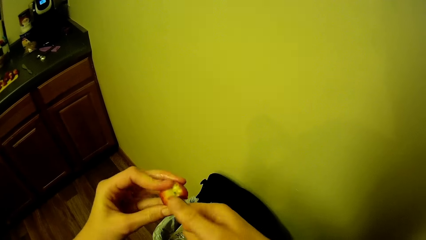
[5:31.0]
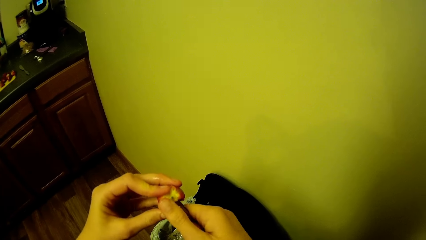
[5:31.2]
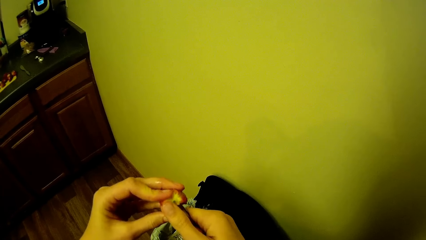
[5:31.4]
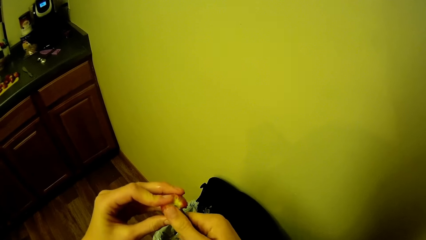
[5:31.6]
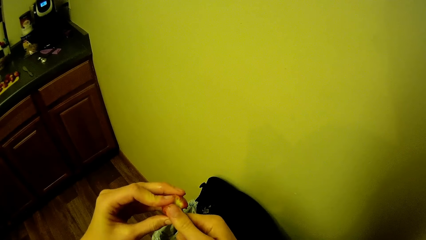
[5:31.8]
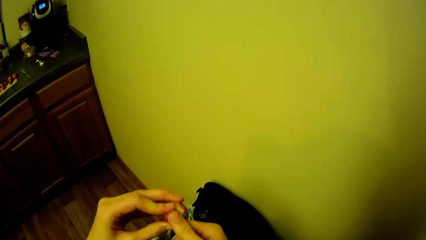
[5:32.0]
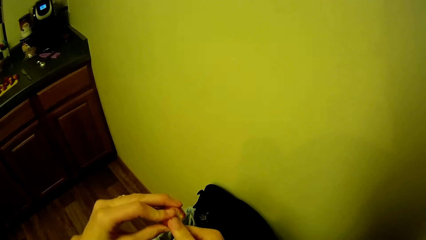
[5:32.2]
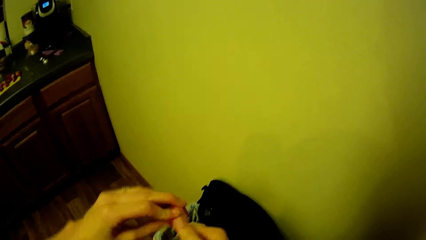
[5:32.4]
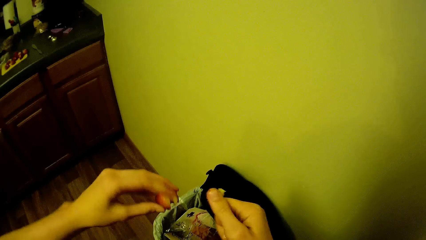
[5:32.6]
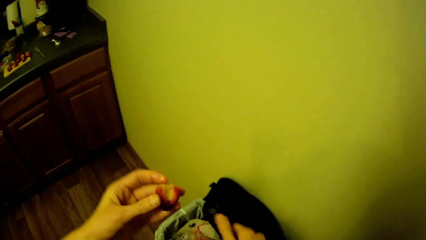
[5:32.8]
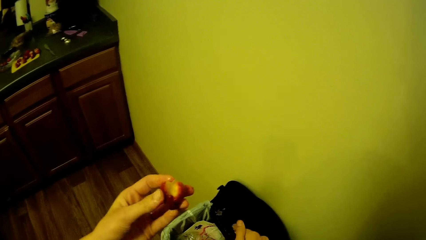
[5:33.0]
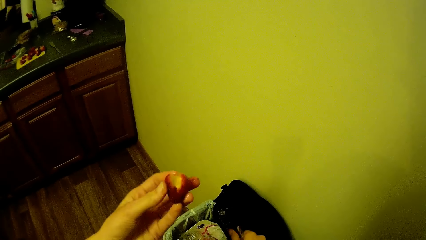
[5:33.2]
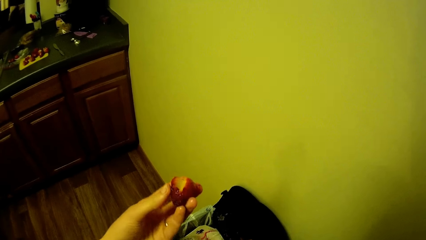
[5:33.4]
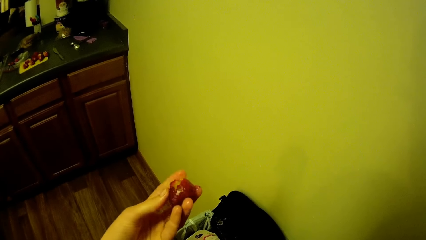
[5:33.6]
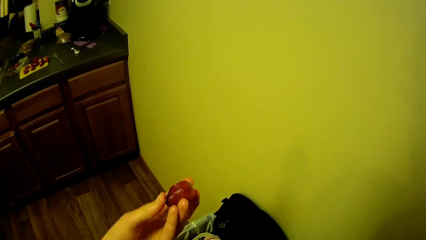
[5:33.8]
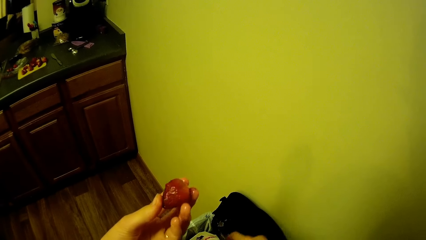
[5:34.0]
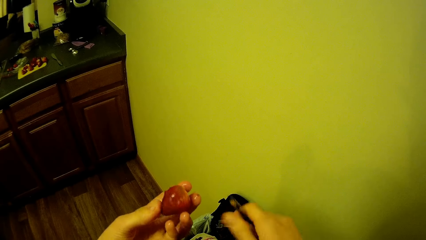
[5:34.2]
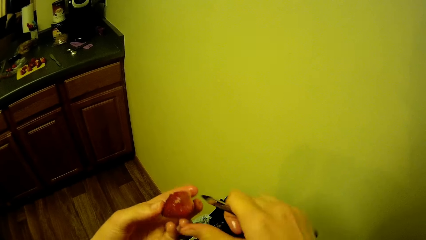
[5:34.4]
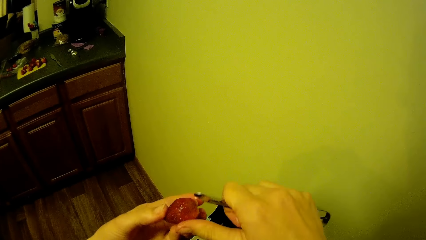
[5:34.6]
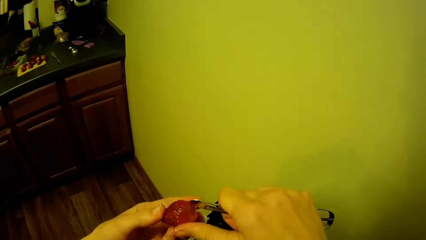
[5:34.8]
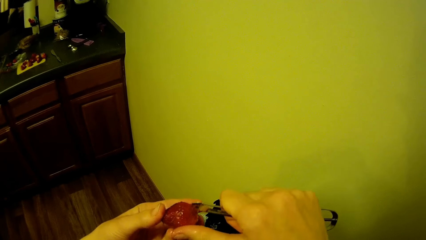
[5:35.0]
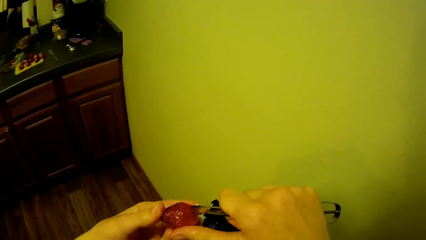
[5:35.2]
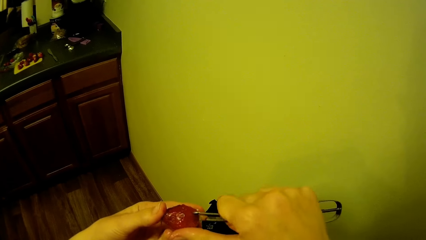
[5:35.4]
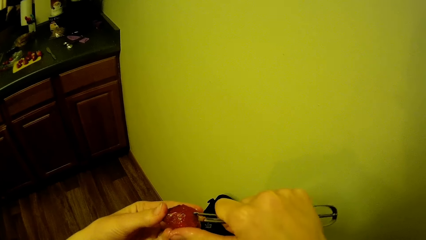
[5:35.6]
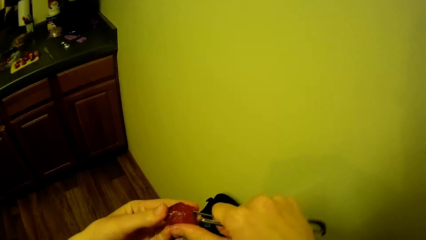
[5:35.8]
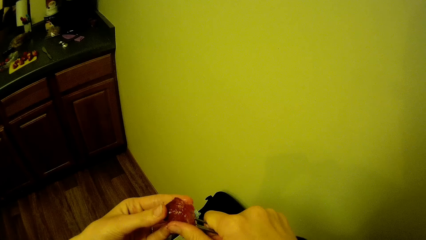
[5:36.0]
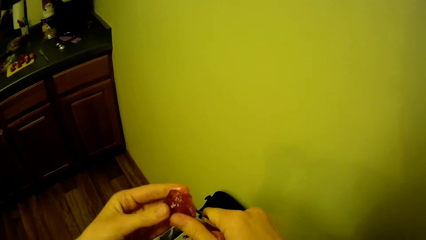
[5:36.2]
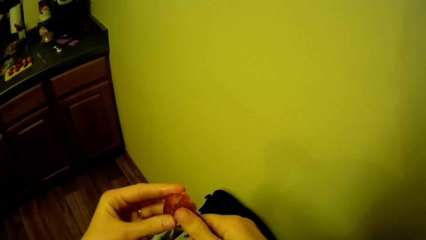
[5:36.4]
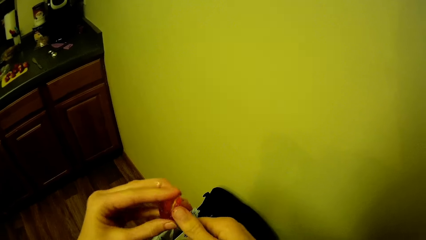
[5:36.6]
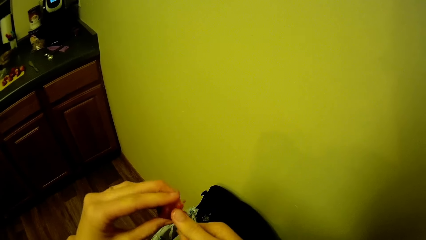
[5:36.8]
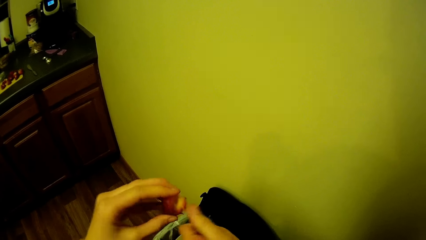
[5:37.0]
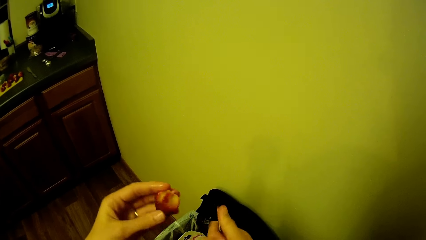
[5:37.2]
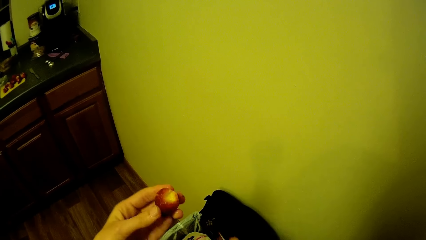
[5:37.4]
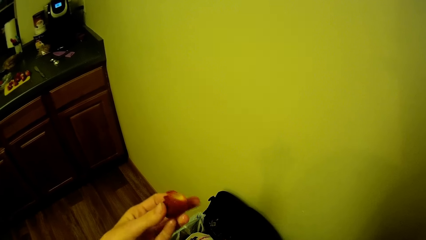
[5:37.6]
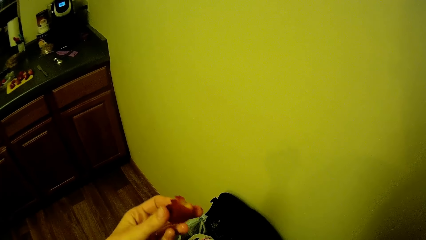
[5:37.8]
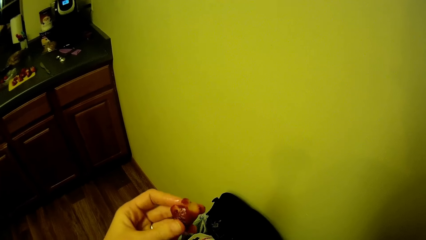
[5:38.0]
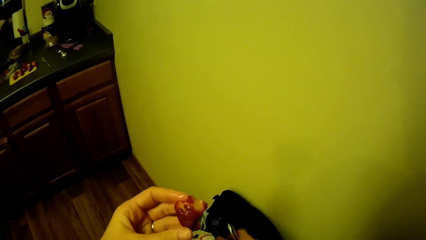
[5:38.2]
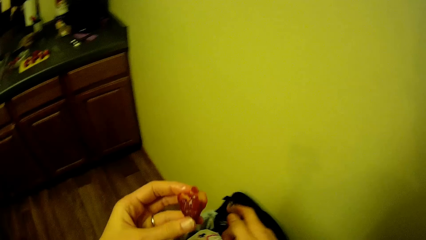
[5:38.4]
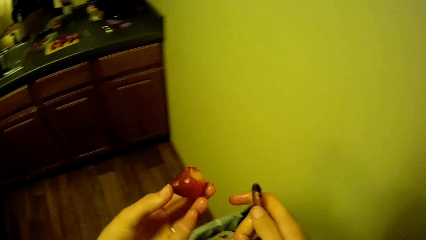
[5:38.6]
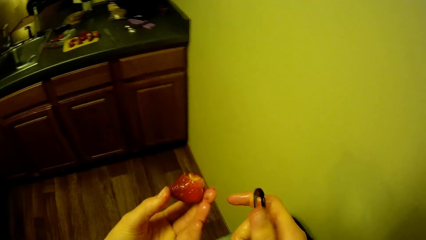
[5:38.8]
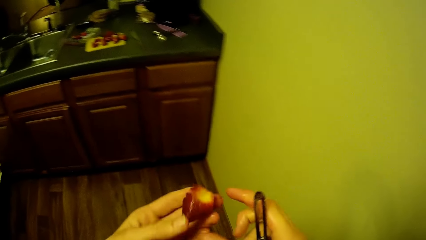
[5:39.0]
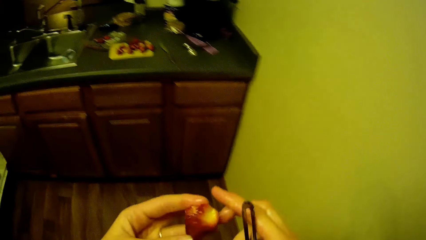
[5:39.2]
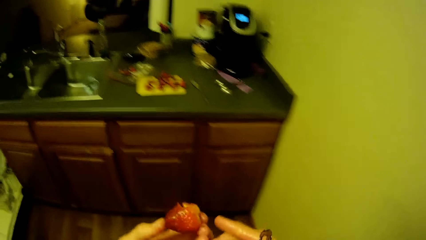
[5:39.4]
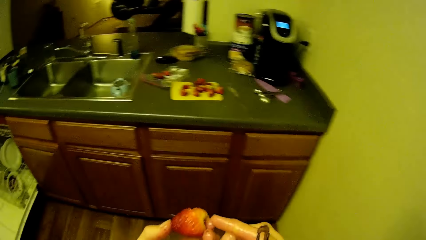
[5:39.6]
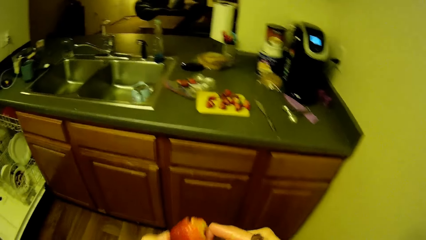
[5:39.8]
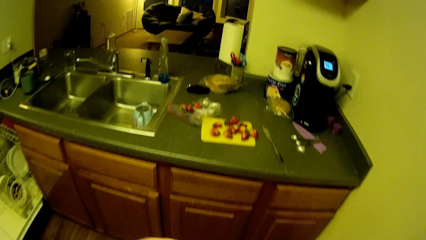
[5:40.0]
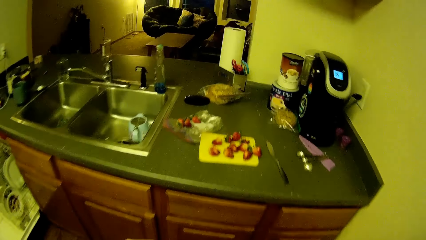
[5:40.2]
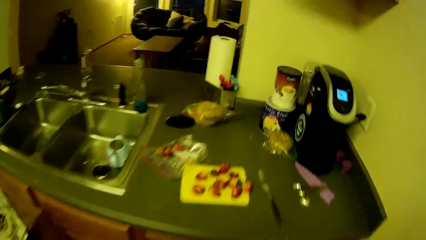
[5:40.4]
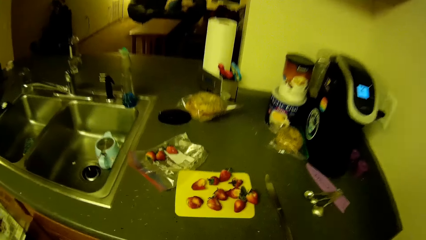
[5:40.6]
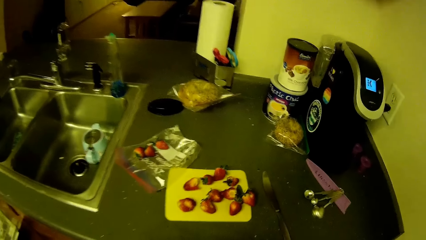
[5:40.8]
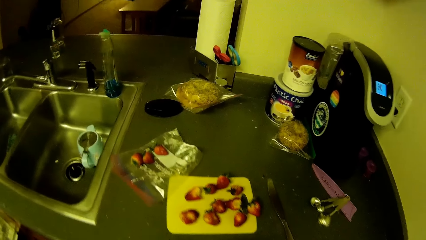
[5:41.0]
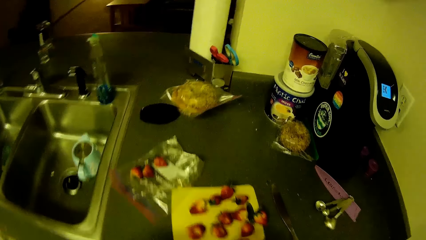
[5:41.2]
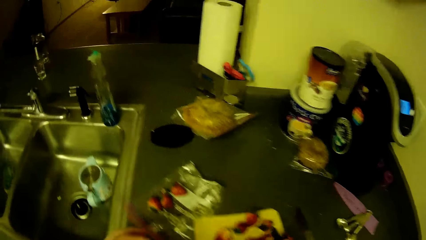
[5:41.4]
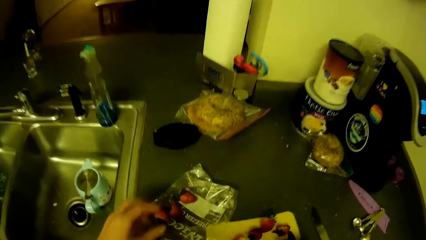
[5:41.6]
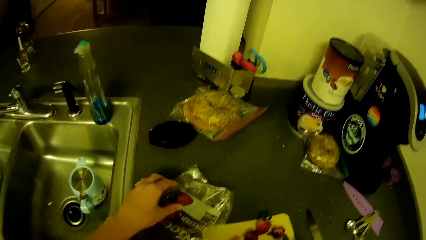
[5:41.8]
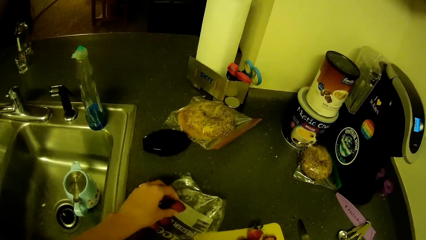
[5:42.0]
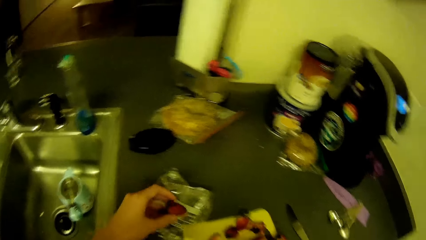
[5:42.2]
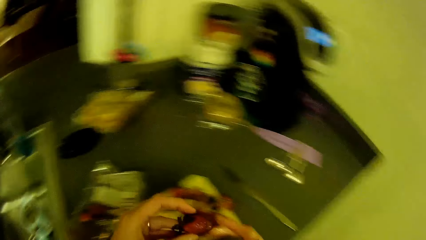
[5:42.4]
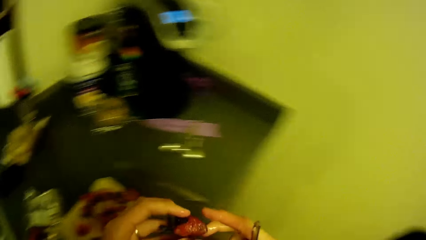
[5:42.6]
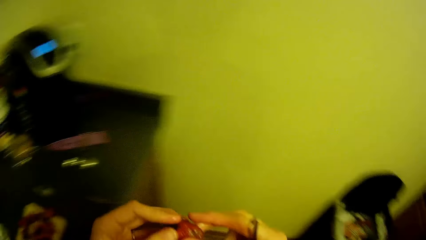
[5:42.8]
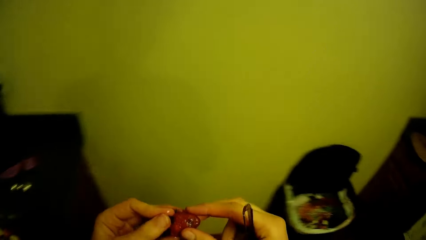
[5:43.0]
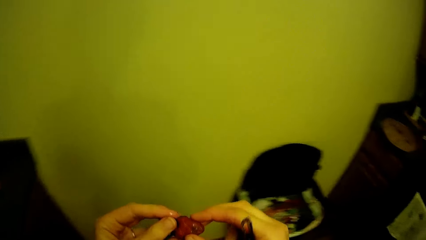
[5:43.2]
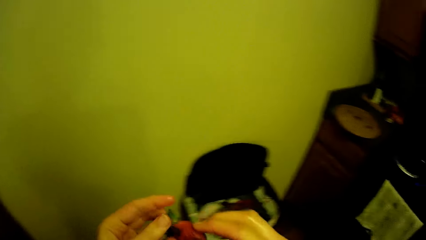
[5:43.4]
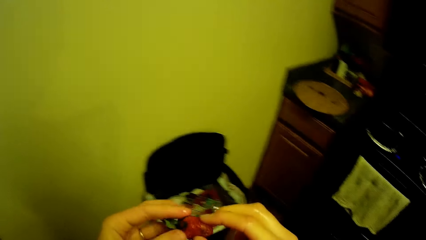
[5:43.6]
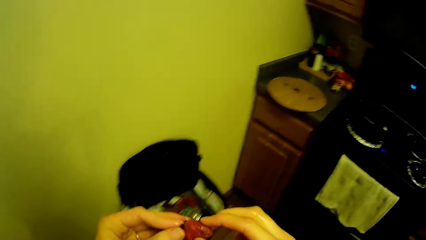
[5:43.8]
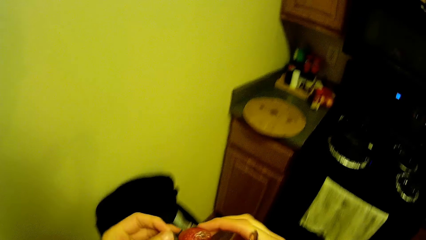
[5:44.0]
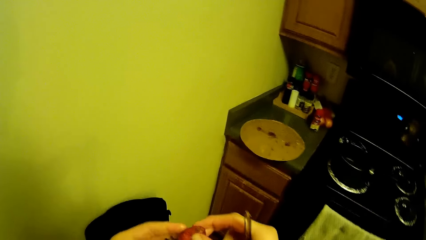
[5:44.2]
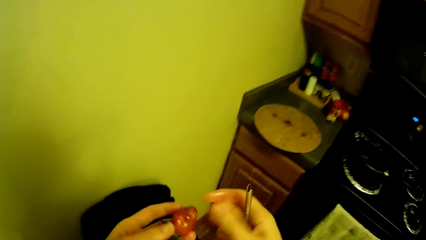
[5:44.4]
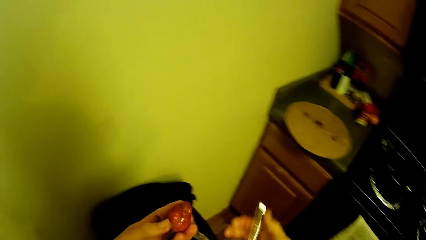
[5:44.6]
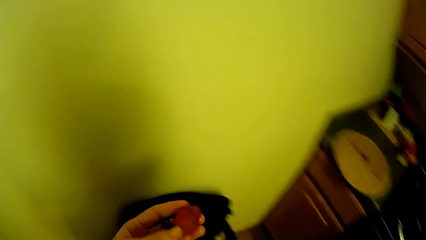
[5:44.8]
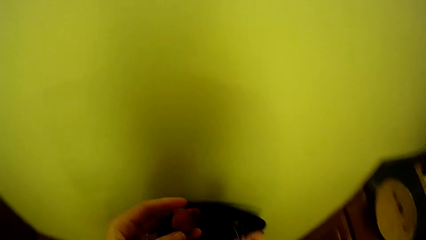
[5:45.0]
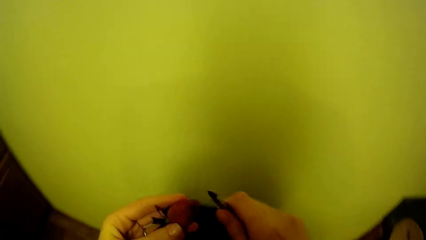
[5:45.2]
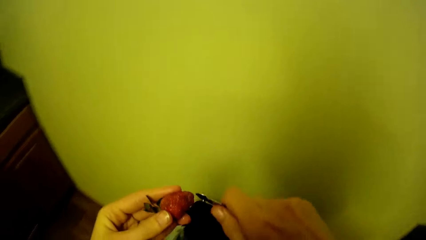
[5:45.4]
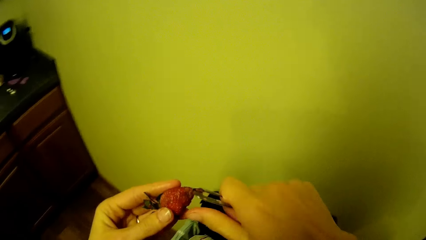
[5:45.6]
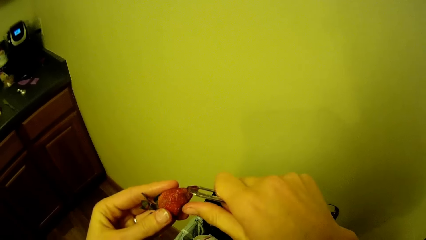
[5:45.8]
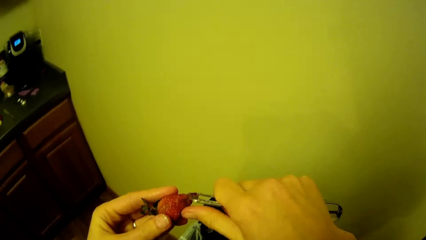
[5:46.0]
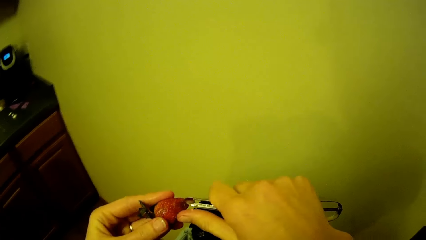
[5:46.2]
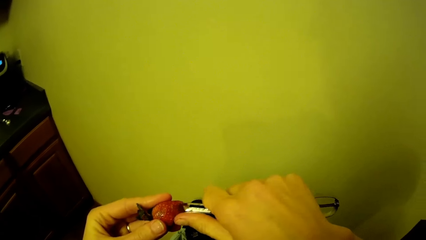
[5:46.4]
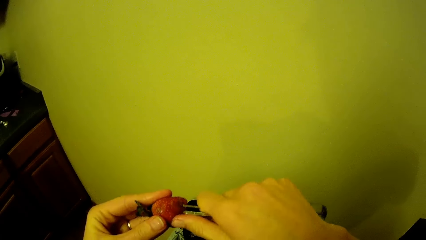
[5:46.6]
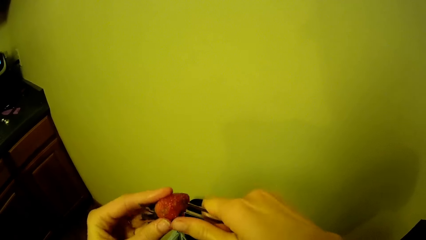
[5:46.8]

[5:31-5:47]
The camera wearer picks another strawberry from a nylon on the kitchen cabinet. She turns around. She peels the strawberry with the peeler in her hands.
